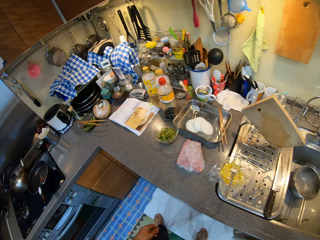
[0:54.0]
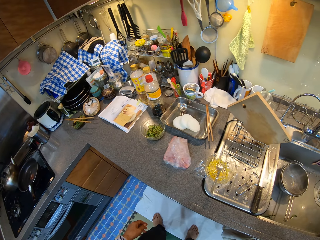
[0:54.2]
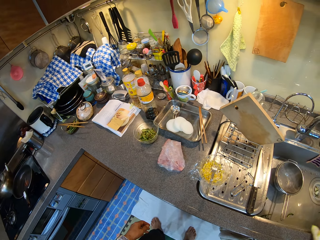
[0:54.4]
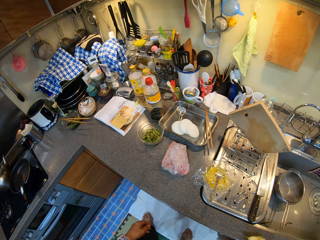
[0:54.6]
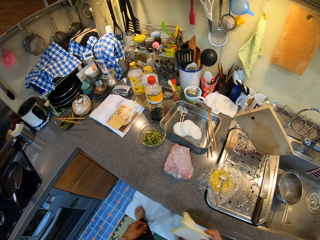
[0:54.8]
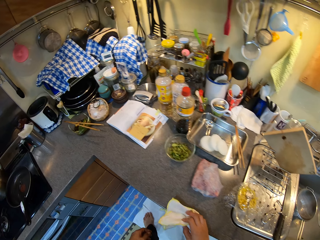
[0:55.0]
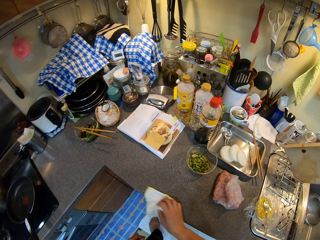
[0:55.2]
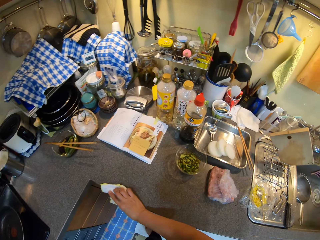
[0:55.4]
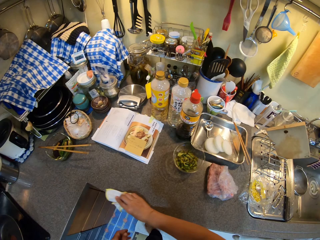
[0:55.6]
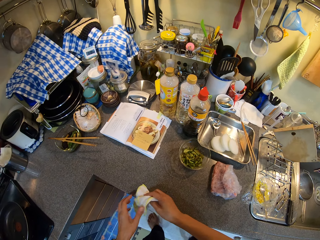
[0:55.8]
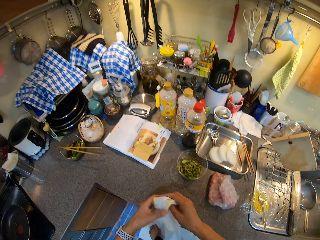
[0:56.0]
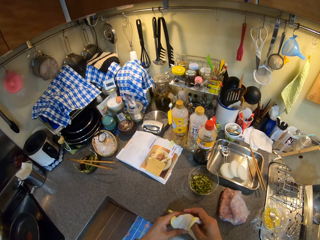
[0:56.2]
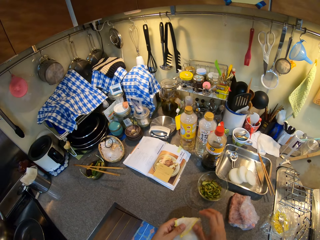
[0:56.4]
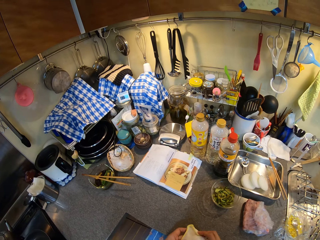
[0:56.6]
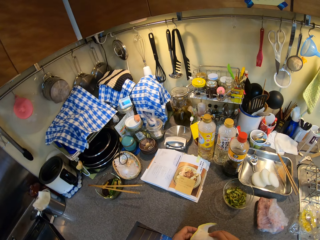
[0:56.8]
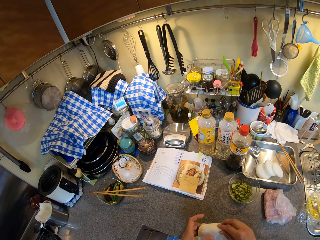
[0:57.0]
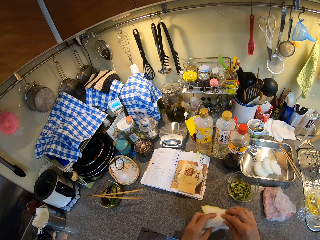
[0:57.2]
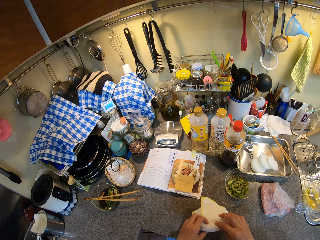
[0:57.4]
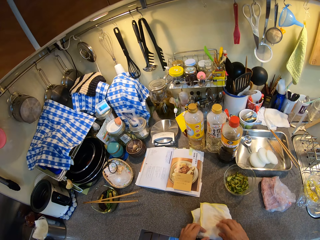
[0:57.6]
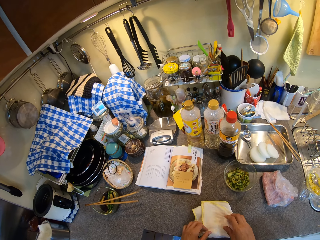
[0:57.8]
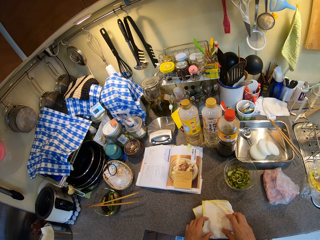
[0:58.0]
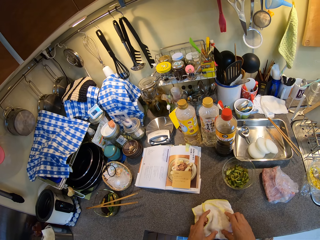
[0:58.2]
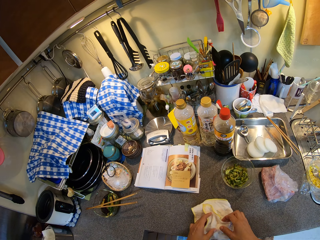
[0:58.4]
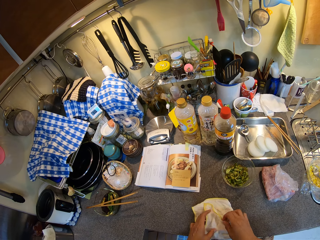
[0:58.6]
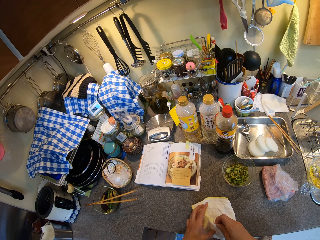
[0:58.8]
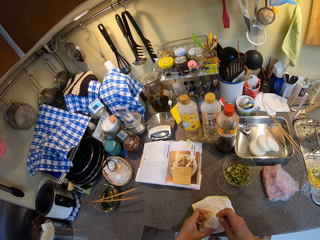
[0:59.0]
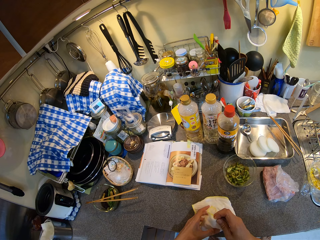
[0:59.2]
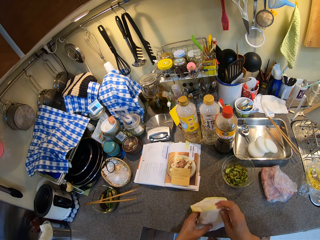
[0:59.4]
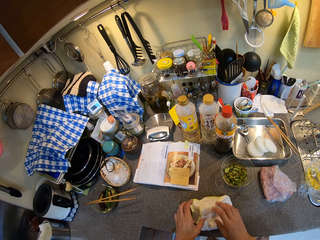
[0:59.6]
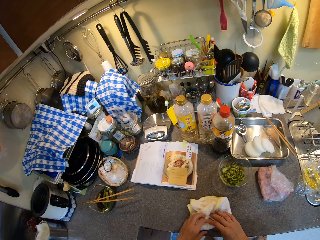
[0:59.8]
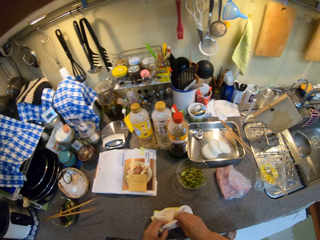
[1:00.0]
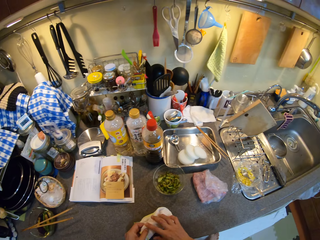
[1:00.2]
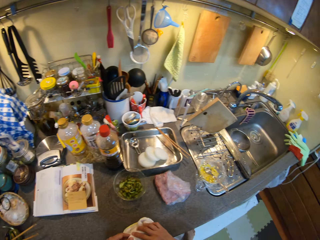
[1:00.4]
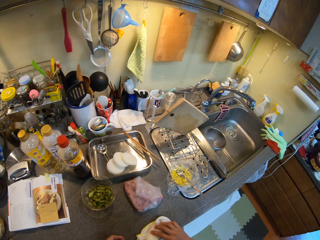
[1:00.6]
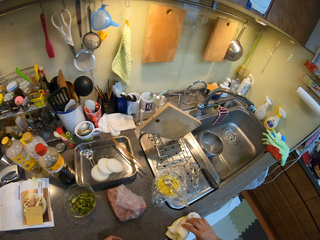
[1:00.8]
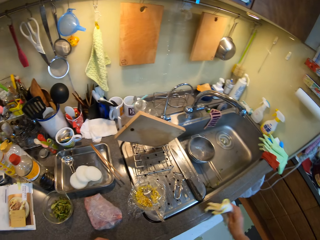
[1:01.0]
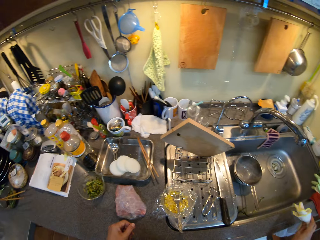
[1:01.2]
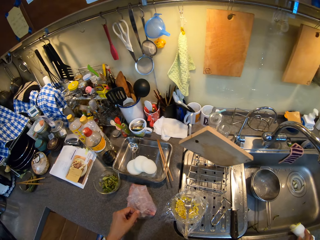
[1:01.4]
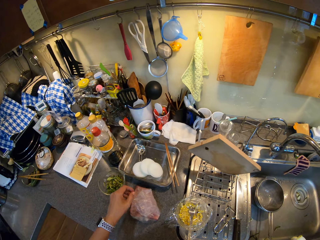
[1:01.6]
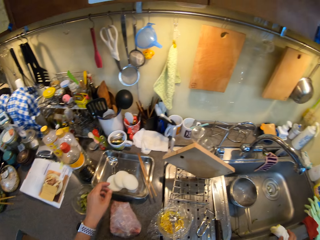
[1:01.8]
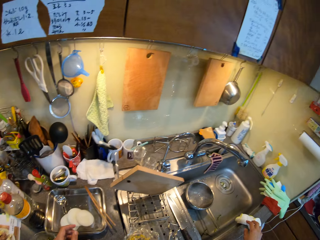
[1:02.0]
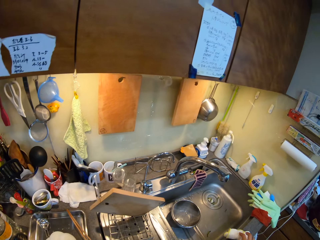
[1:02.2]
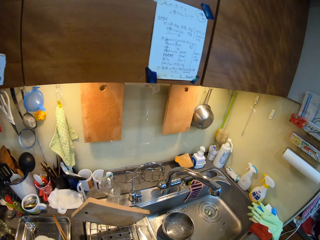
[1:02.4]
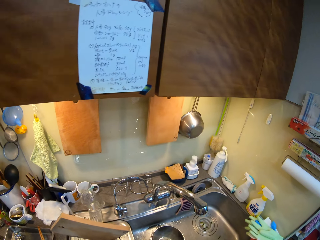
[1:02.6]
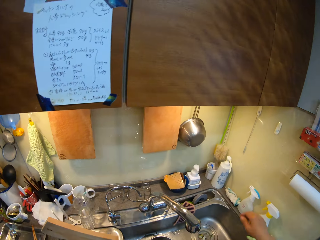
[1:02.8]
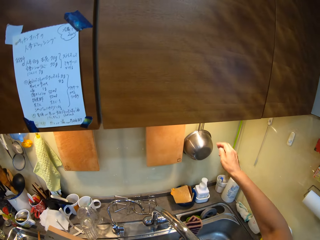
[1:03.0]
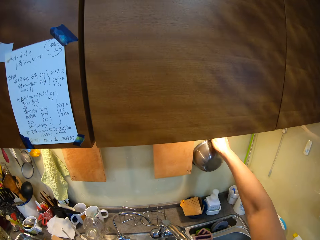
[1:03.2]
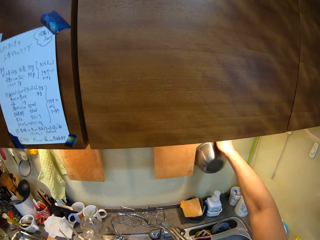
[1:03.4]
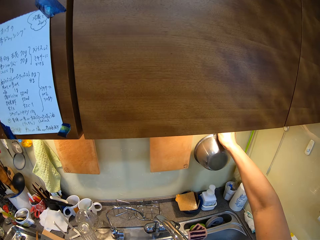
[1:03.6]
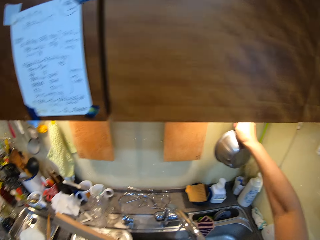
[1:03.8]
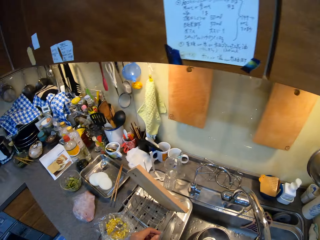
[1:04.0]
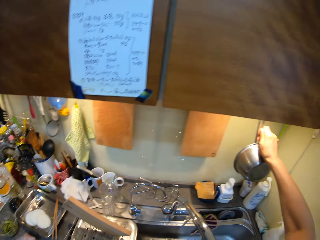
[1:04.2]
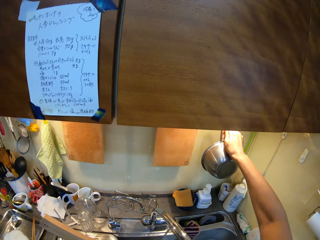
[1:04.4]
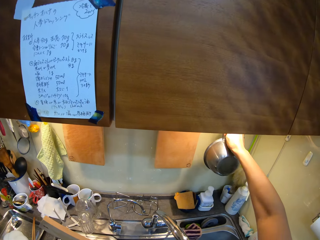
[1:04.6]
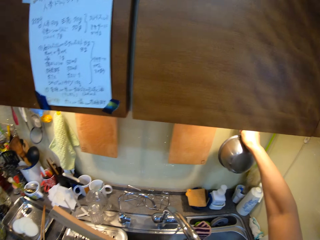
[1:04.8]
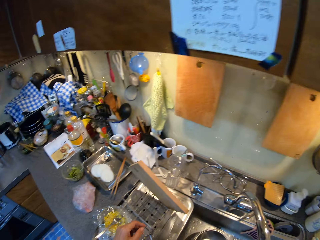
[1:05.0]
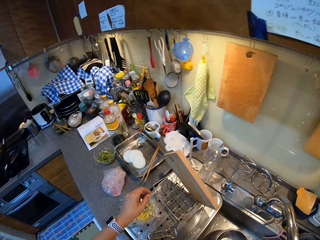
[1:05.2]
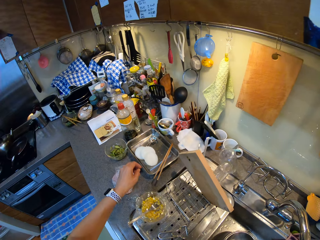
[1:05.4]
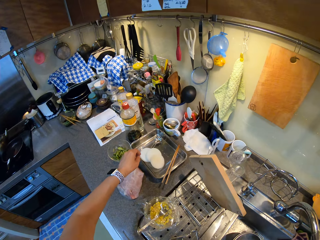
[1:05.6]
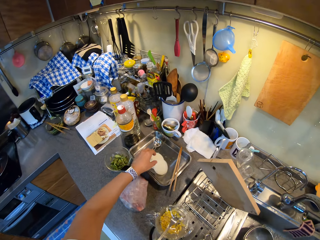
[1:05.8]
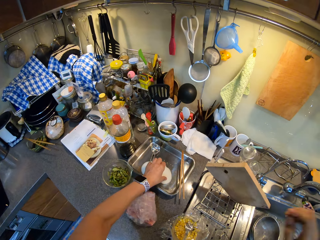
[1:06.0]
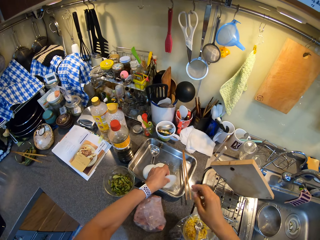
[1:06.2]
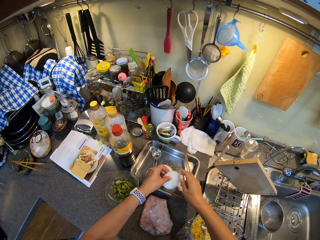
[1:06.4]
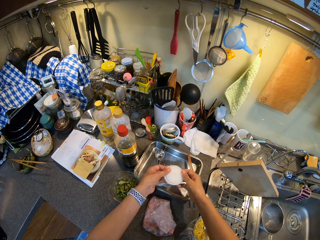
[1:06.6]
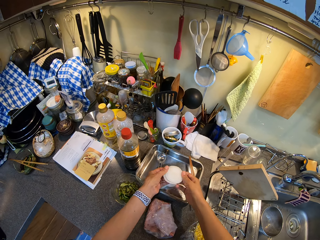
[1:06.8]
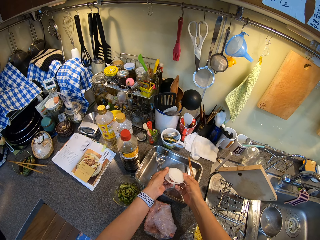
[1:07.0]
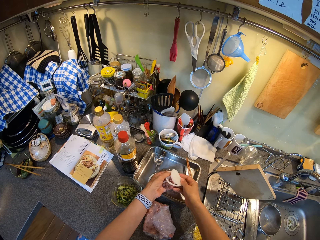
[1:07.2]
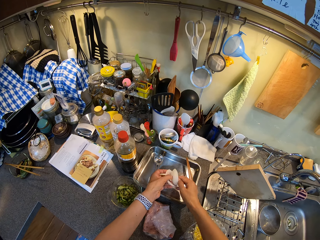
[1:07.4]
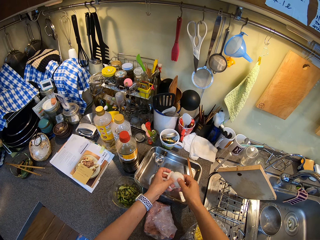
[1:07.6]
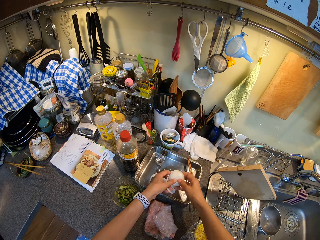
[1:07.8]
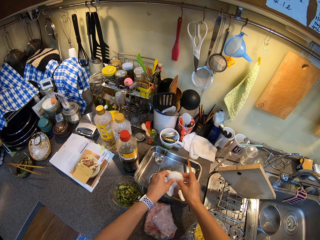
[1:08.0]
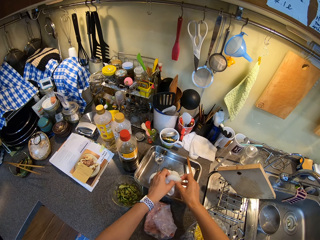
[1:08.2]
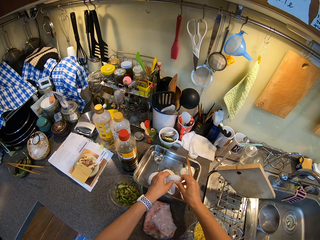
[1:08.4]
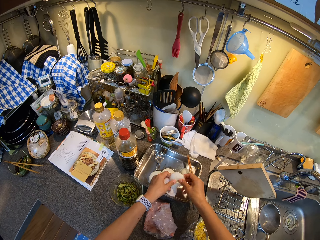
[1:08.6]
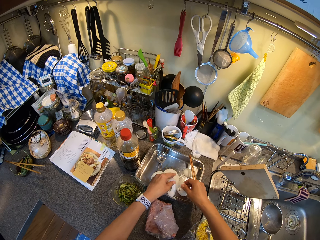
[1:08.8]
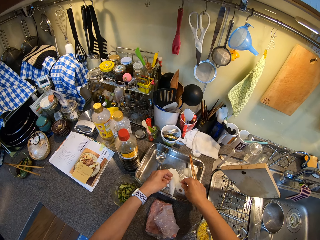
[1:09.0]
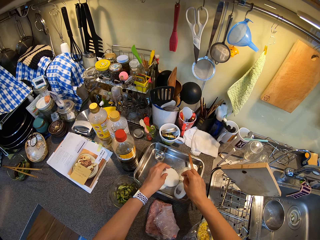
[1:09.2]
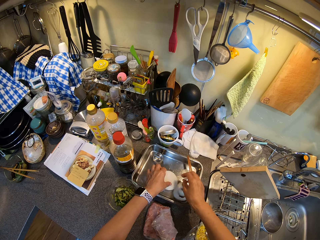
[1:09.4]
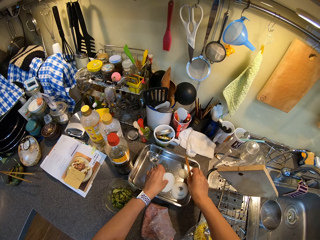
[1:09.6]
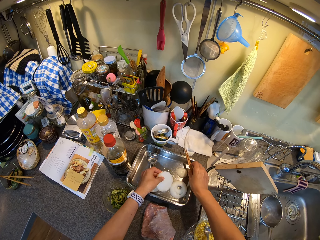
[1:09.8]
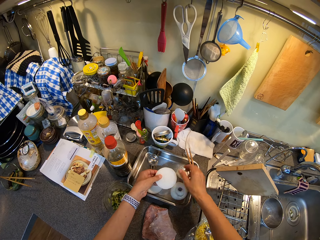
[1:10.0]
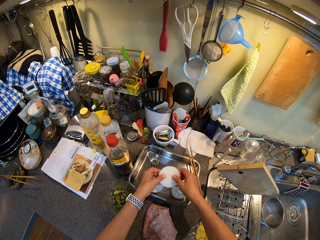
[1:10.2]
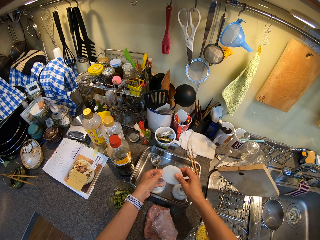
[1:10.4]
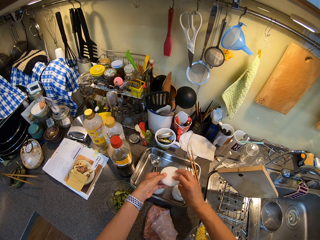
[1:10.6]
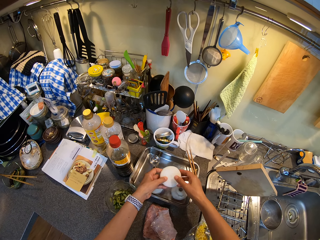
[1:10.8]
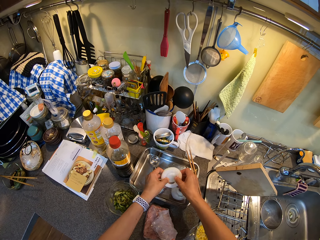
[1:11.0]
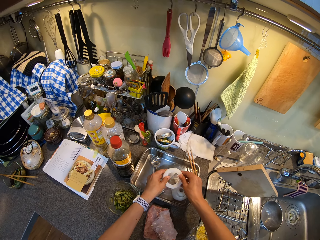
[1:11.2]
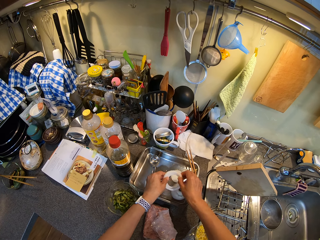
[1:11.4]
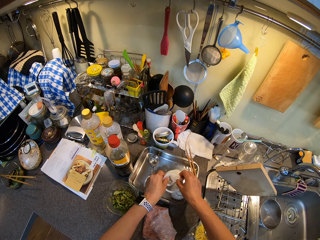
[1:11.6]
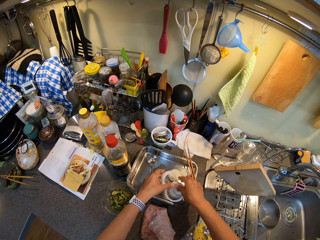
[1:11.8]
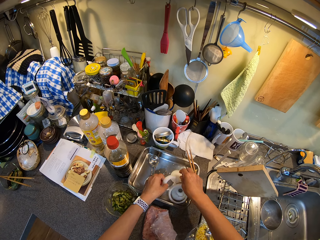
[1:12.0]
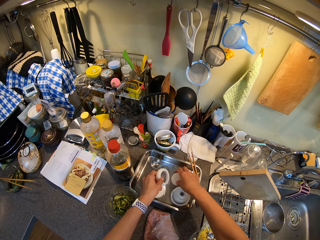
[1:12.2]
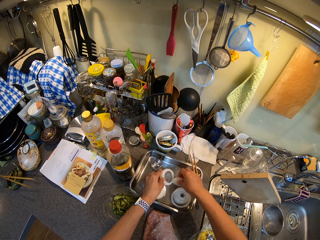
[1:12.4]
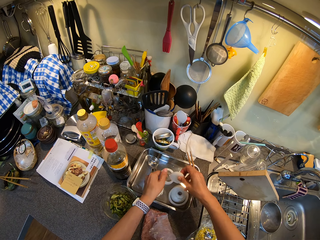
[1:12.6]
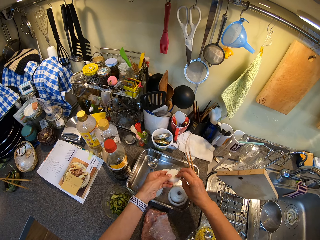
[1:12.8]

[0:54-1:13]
The camera wearer picks up a kitchen towel. They wipe the counter top. They fold the towel. They wipe the counter top. They put the towel on the cabinet. They pick up an aluminum cookware. They return the aluminum cookware. They remove the onion. They make onions.

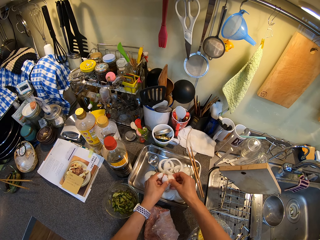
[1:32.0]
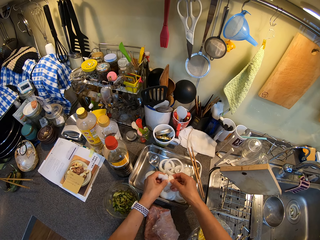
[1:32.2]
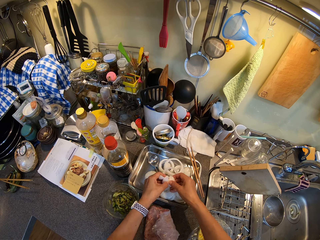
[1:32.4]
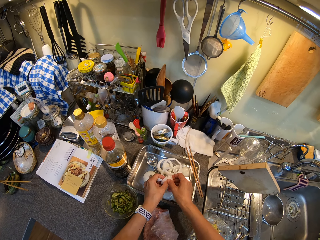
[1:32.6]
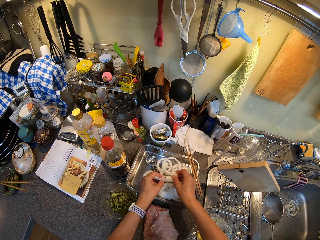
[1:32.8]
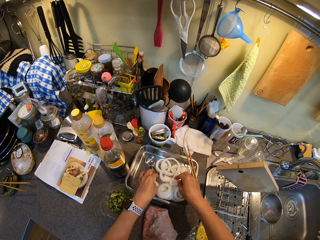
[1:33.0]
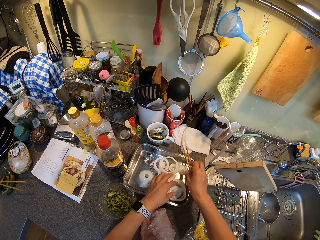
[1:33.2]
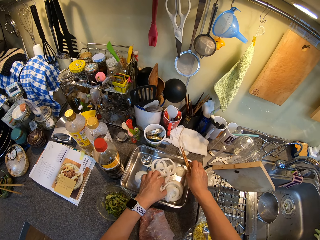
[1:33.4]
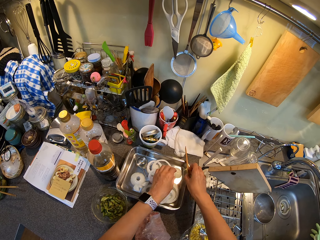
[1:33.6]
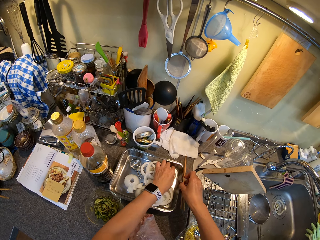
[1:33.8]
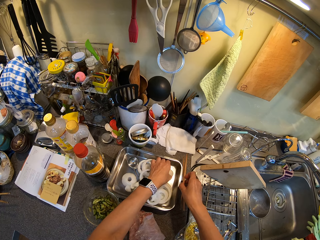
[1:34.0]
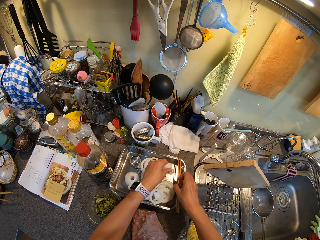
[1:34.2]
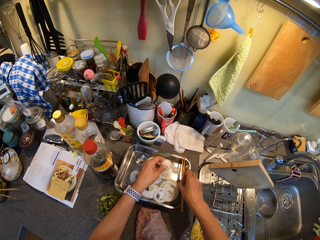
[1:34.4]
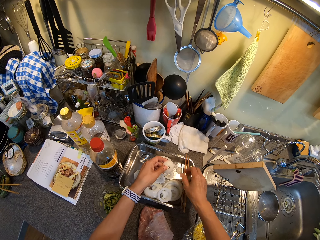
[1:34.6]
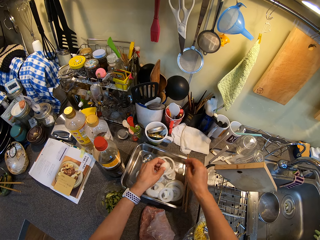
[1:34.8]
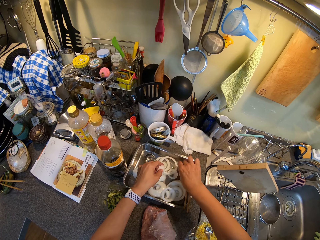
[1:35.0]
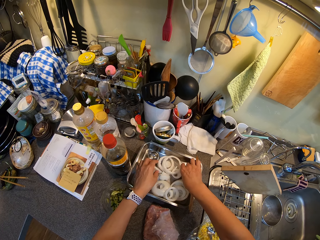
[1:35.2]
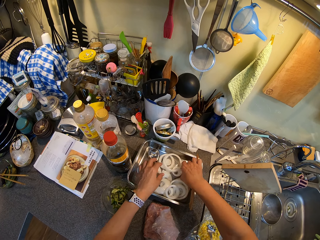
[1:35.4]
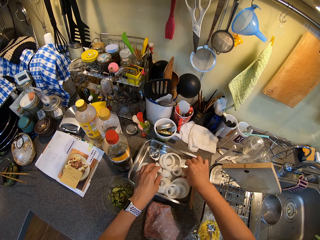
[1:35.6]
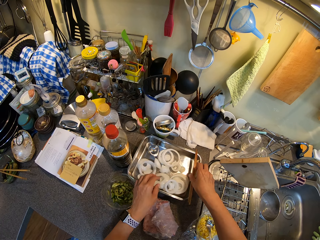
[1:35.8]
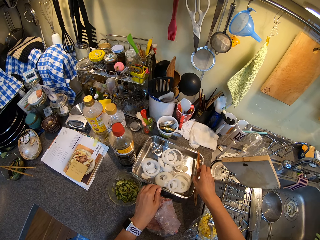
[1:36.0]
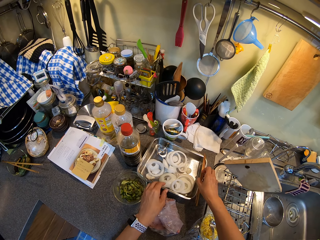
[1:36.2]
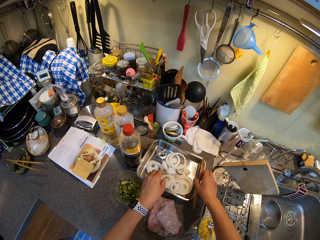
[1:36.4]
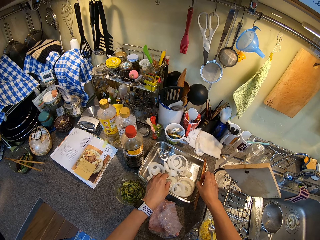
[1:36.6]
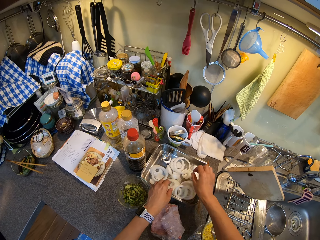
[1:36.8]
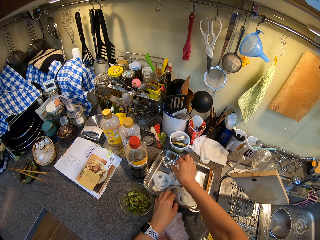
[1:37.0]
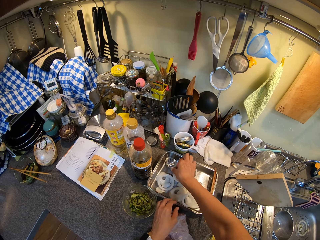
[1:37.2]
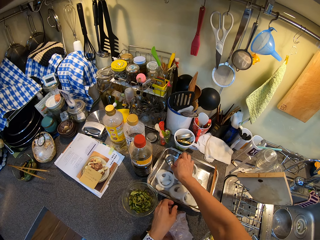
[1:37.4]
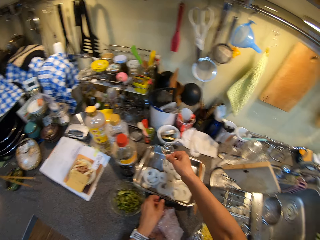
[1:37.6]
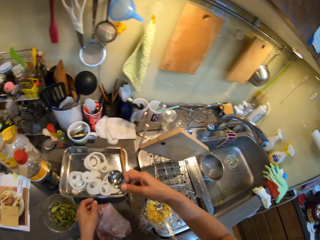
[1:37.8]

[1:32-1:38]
The camera wearer takes the chopsticks. They move the chopsticks. They remove the onion. They return the chopsticks on the food pan. They touch the chopsticks. They remove something in the silver platter.
